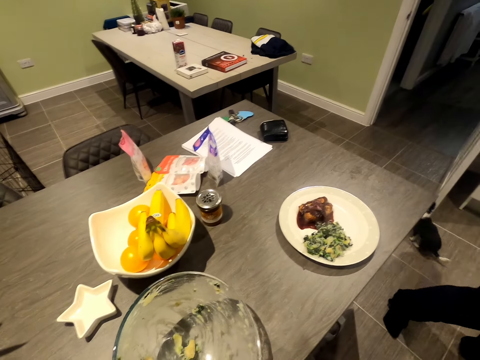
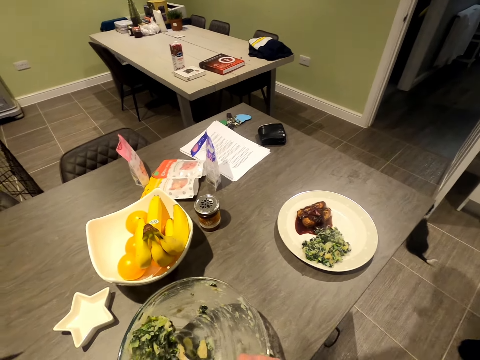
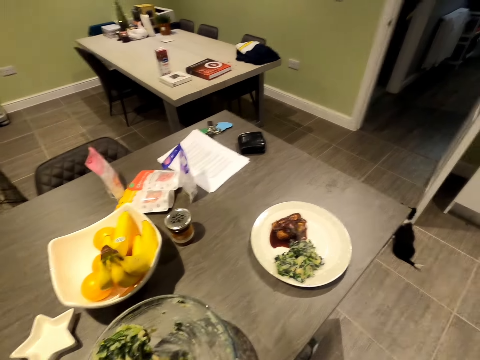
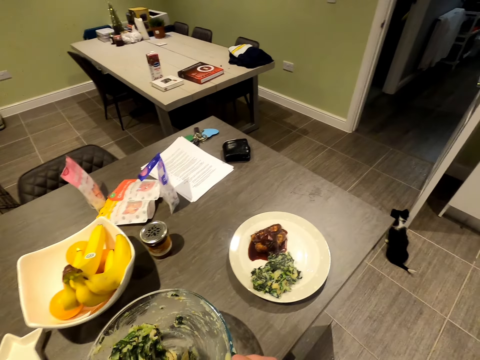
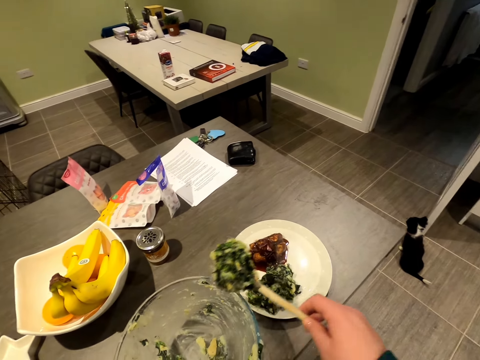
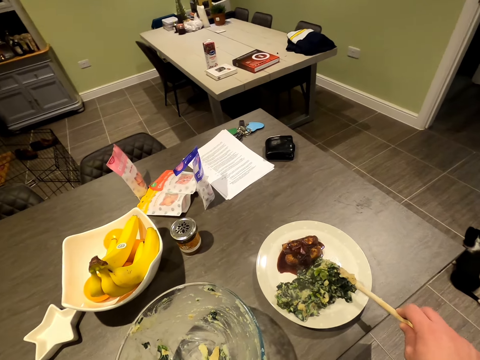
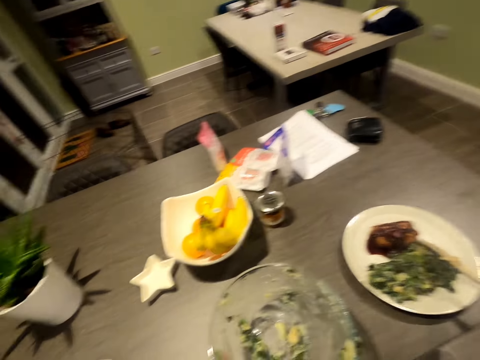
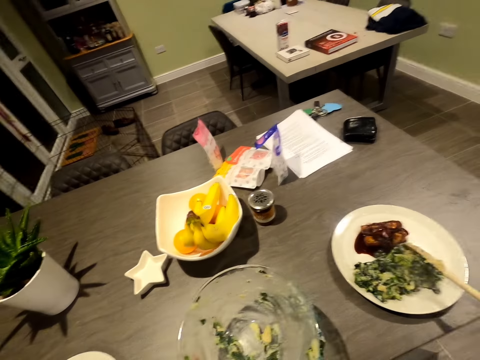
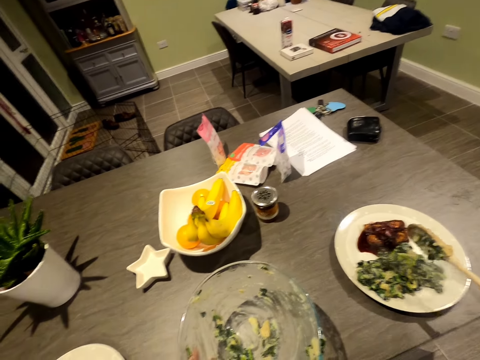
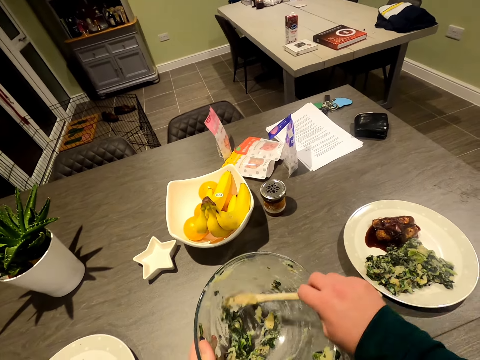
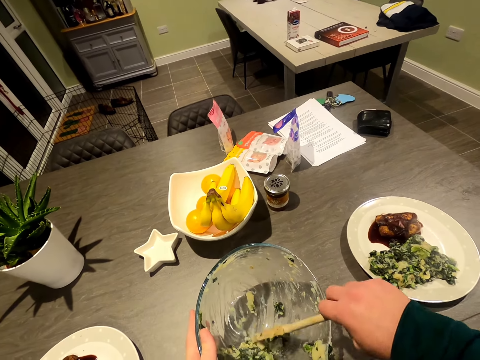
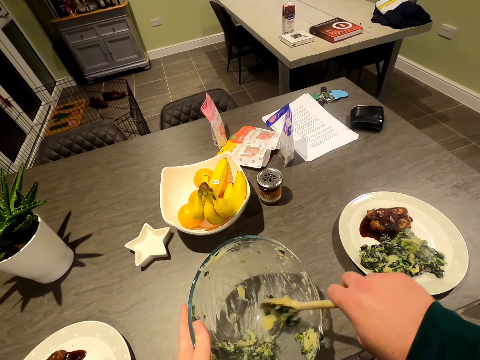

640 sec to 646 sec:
A woman walks forward.
